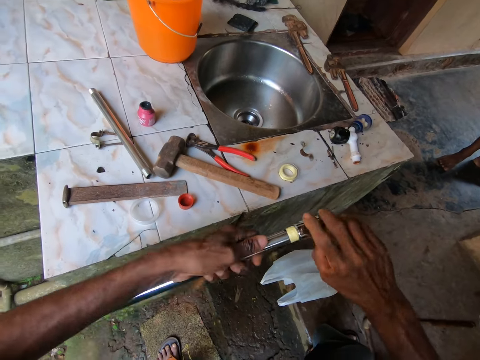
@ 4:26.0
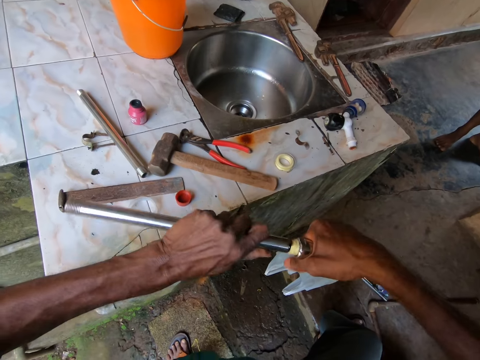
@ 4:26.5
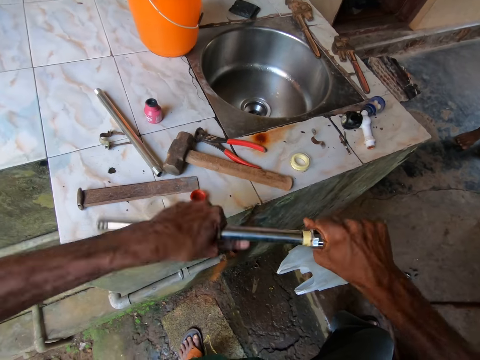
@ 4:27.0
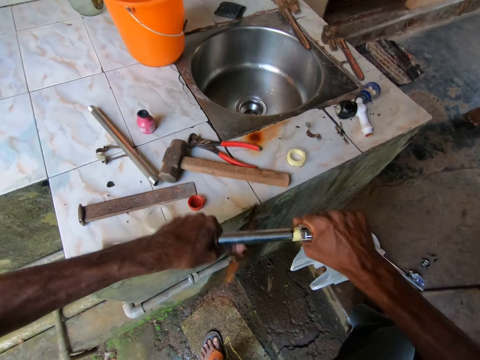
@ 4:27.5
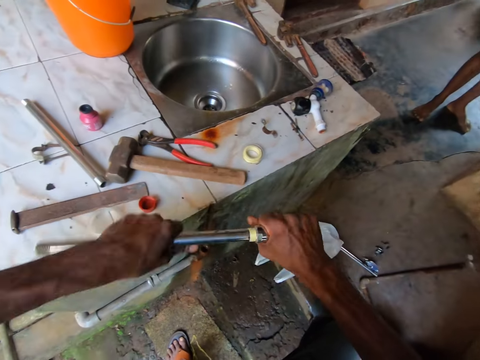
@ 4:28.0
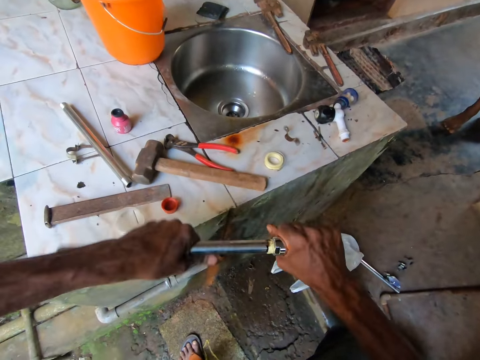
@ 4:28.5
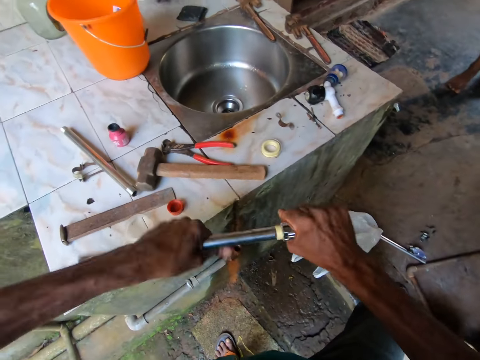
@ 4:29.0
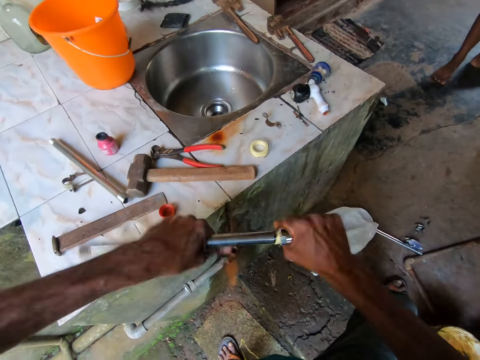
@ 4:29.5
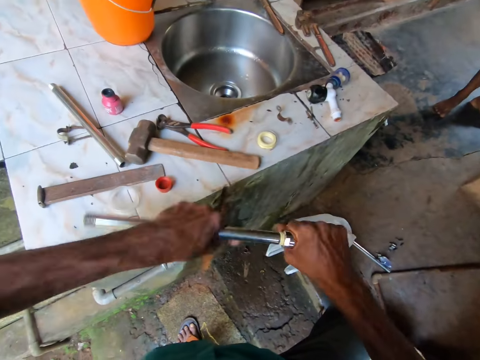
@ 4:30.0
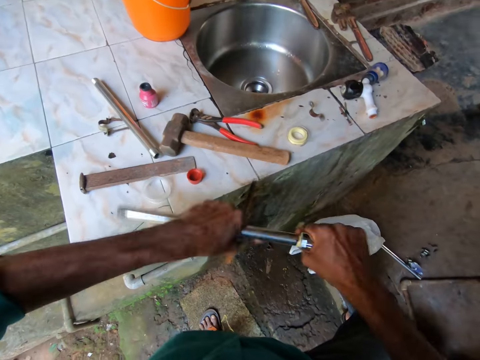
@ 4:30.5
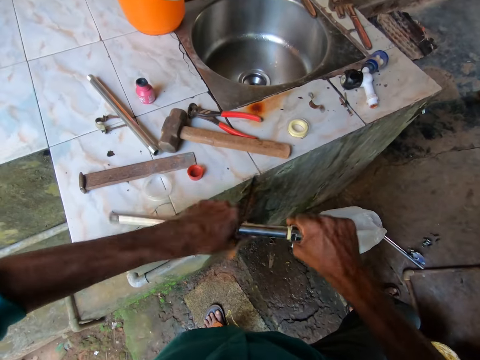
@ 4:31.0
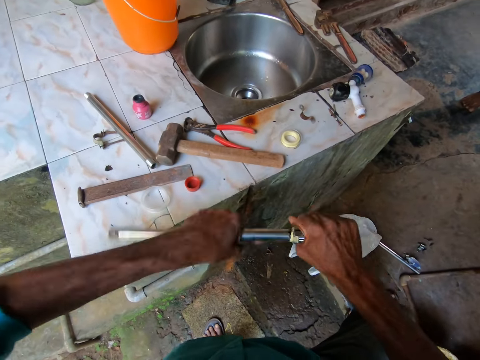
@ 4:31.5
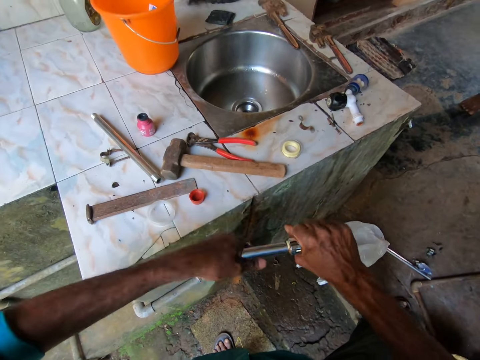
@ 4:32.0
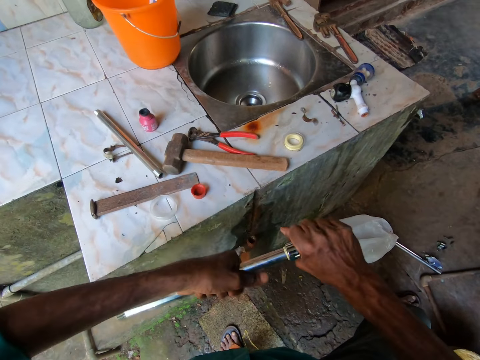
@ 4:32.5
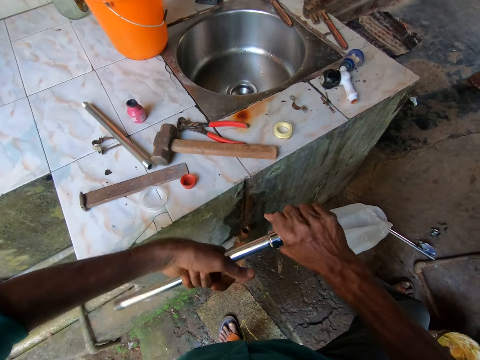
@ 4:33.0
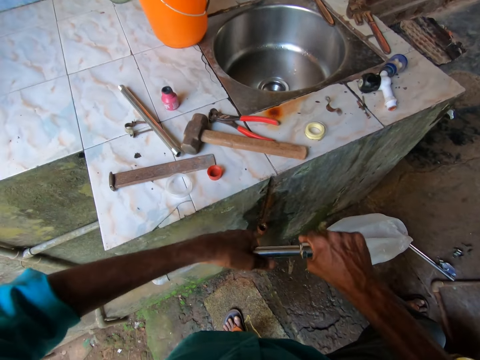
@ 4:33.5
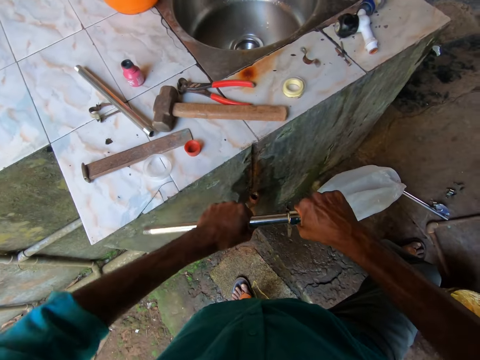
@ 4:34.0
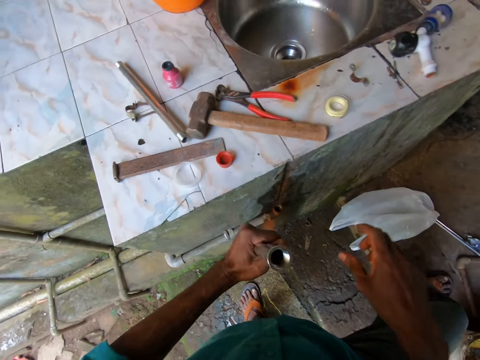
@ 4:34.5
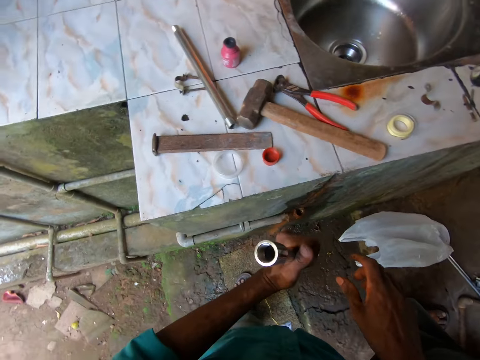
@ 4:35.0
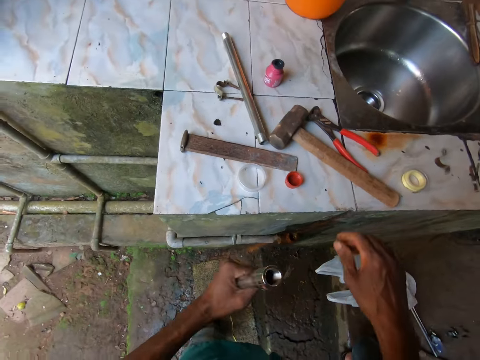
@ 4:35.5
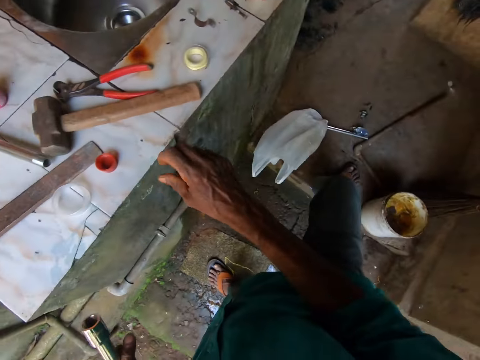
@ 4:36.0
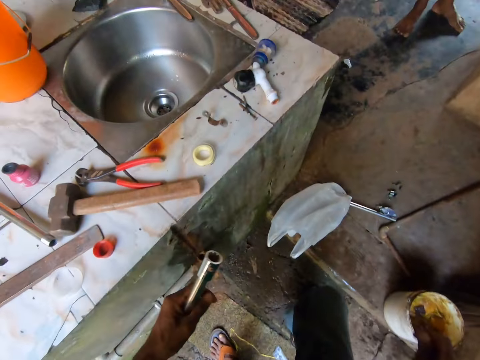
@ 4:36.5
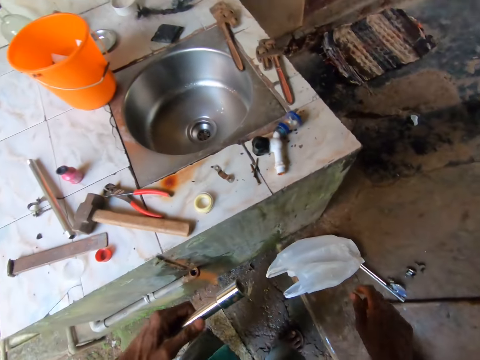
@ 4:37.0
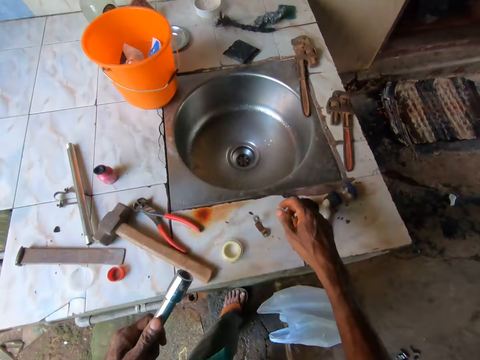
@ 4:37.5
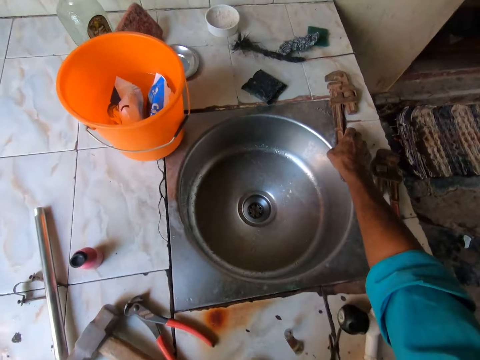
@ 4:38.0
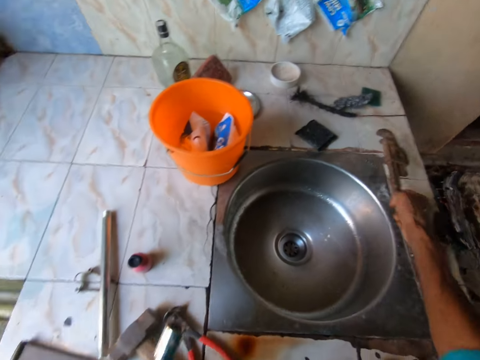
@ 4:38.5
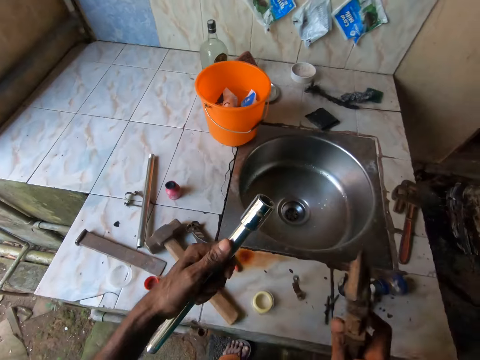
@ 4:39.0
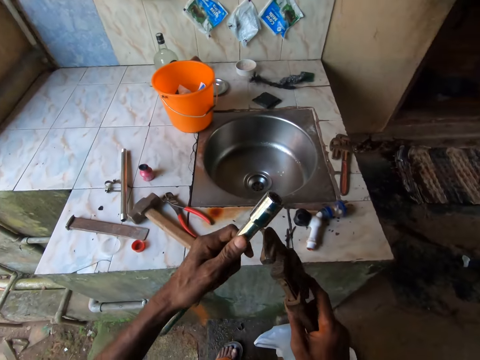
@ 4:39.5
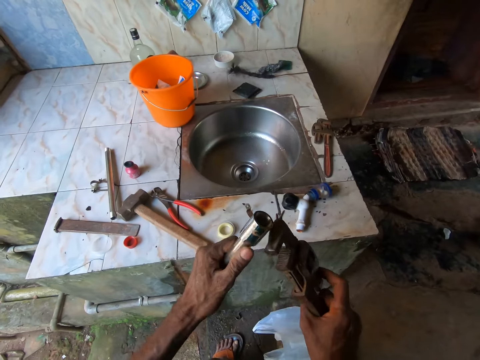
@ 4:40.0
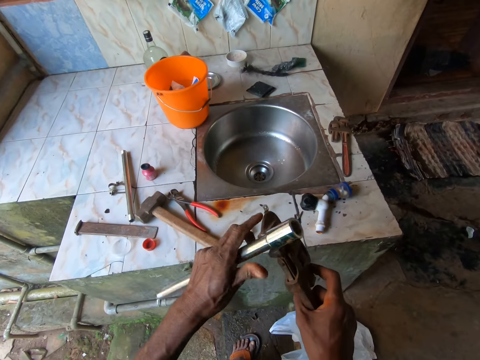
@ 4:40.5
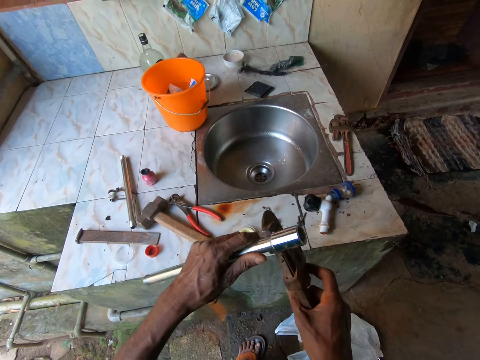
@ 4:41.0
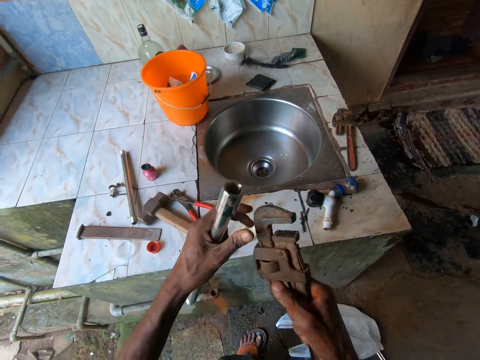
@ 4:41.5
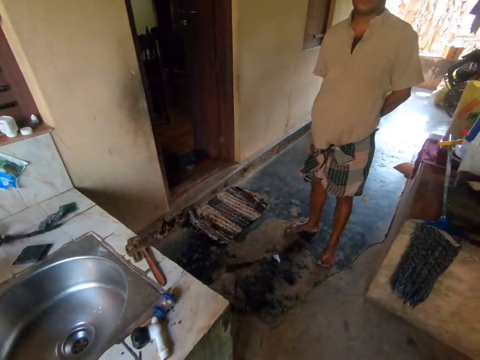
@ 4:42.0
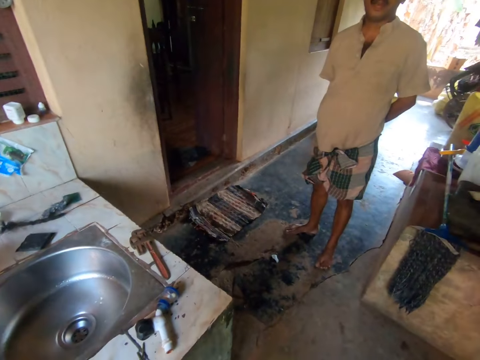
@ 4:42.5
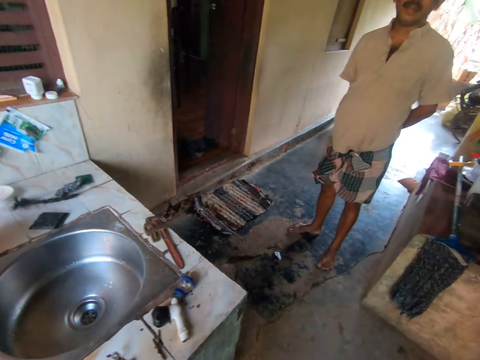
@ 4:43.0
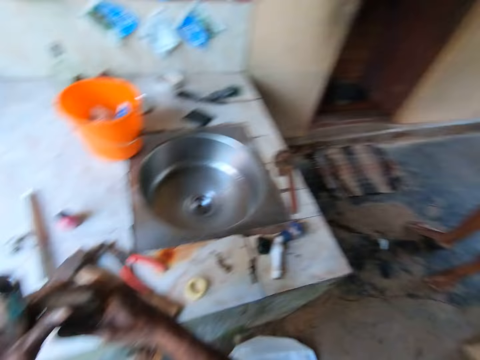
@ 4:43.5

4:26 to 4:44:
The camera wearer looks at the pipe. He picks up a pipe wrench from a sink in the table with his right hand. He tightens the metal cover to the pipe in his left hand with the wrench in his right hand.

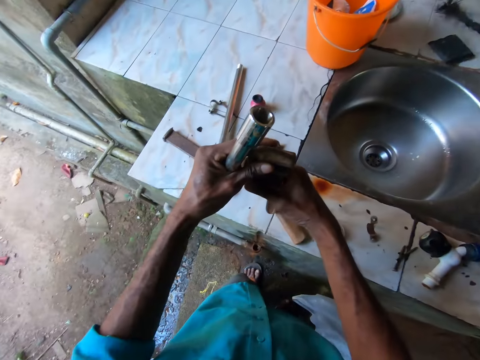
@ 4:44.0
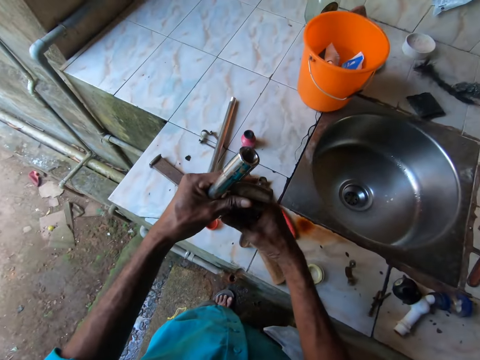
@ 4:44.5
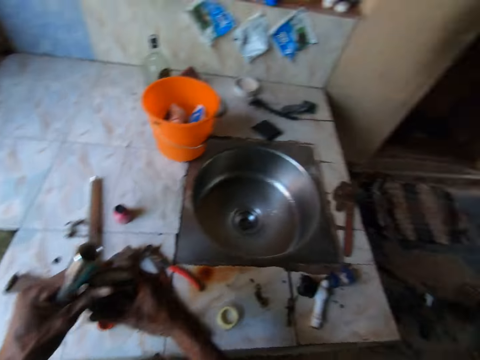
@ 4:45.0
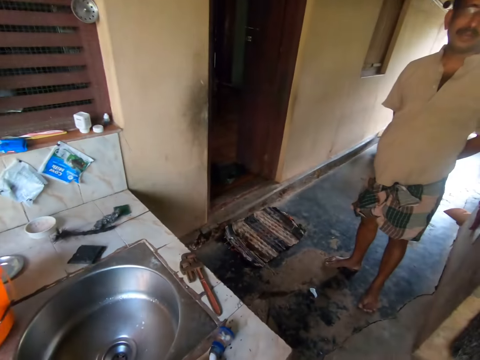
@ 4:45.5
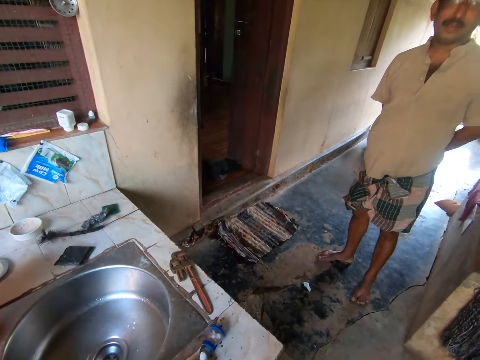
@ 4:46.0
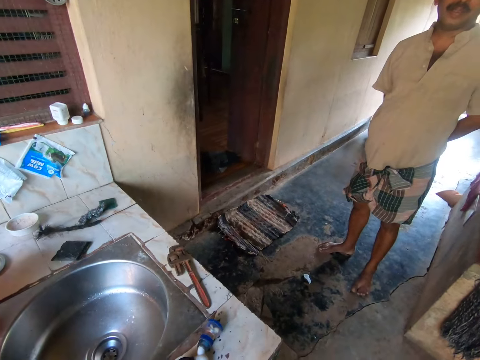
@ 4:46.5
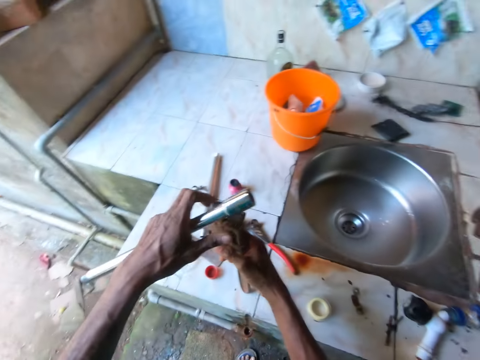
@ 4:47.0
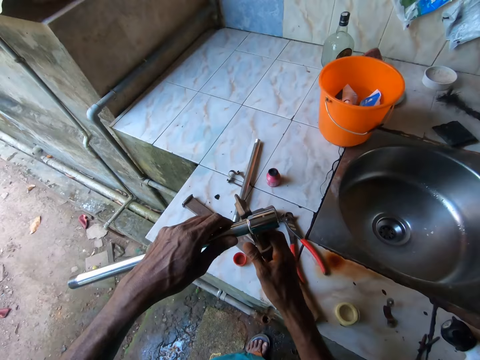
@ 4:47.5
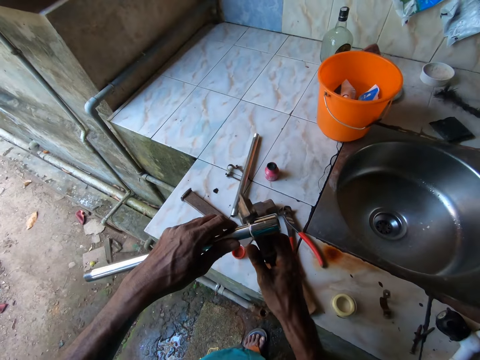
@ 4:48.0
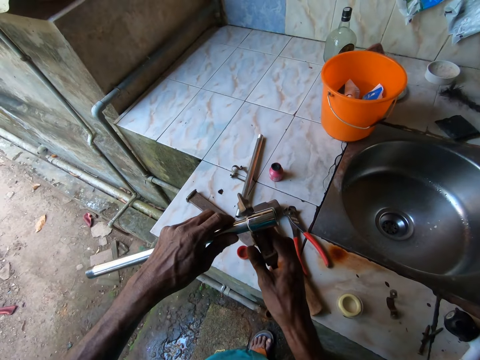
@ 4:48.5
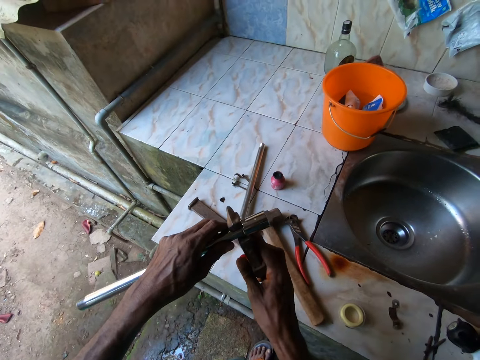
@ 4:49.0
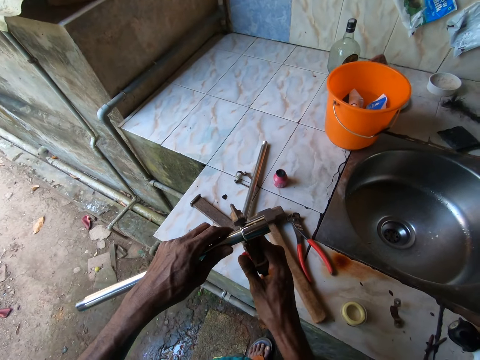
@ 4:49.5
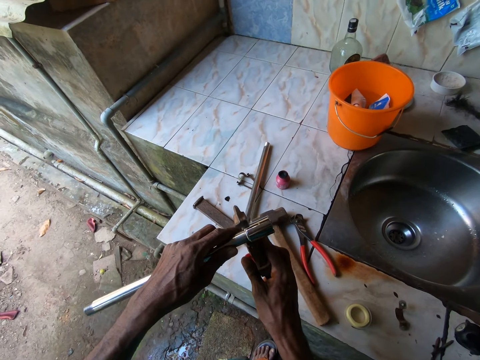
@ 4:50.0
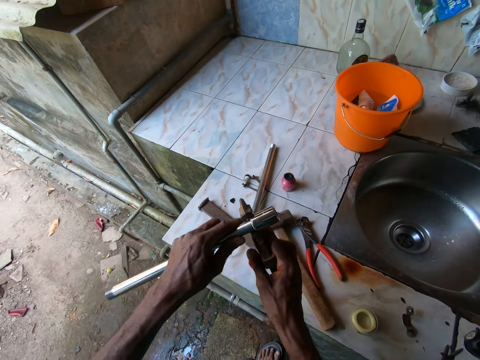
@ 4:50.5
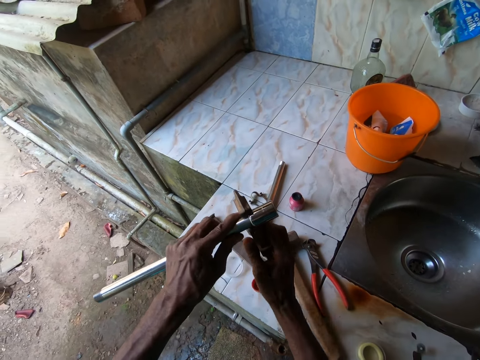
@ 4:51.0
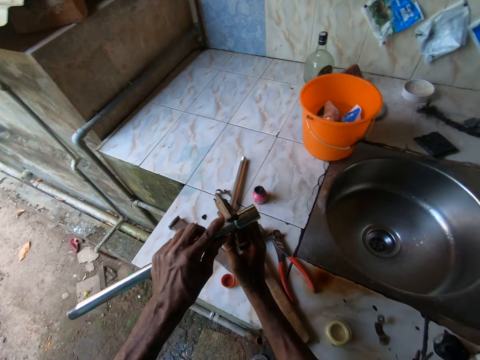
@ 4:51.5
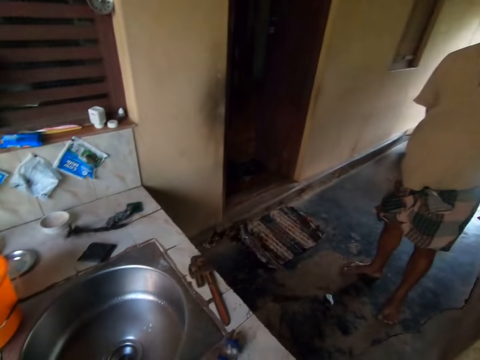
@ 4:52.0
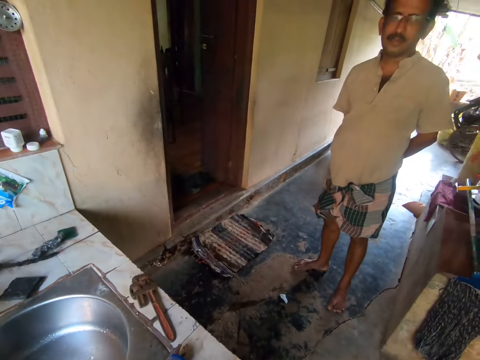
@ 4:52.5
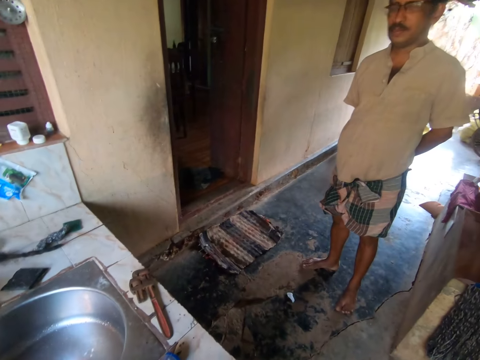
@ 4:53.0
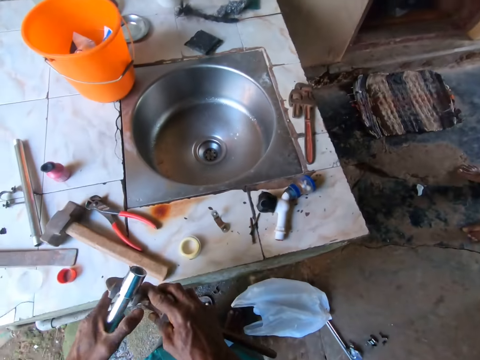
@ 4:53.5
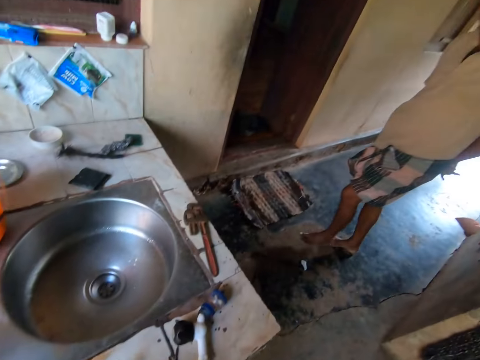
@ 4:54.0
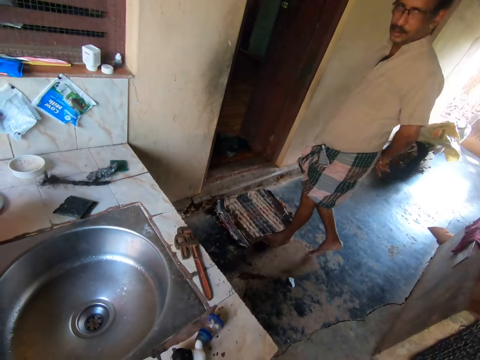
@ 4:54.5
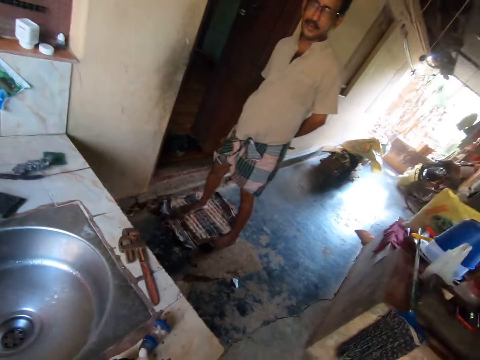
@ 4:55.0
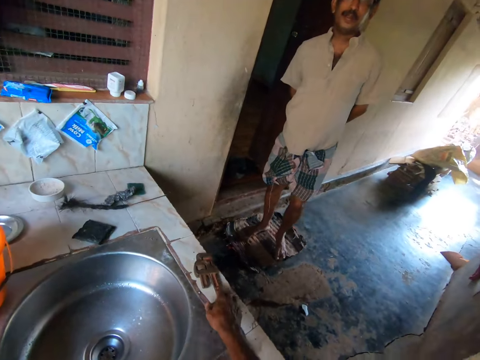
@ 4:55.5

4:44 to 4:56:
The camera wearer fixes the pipe into the wrench in his right hand. He moves the metal. He looks around. A man steps forward.
